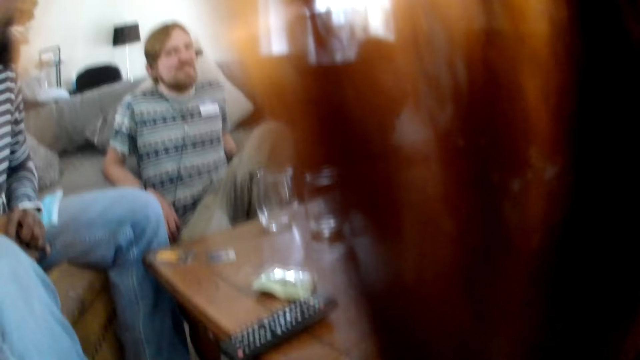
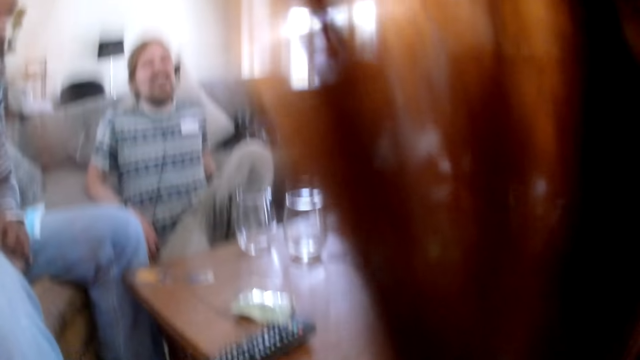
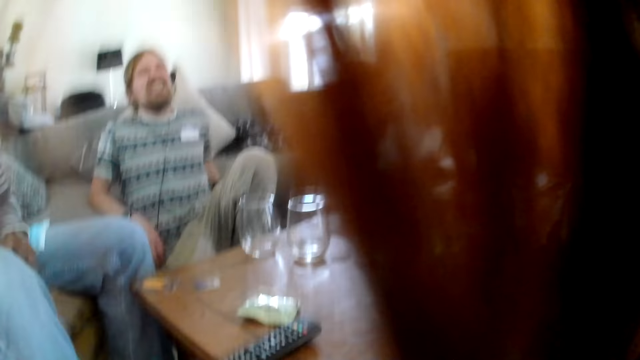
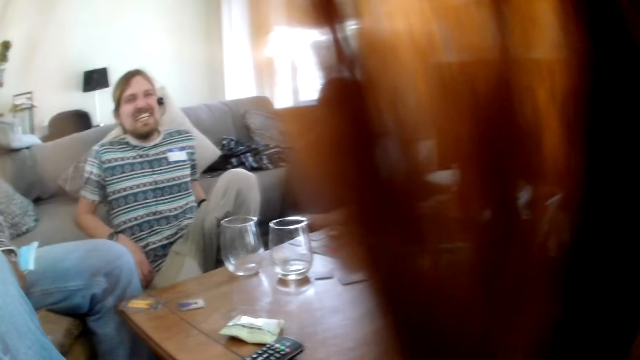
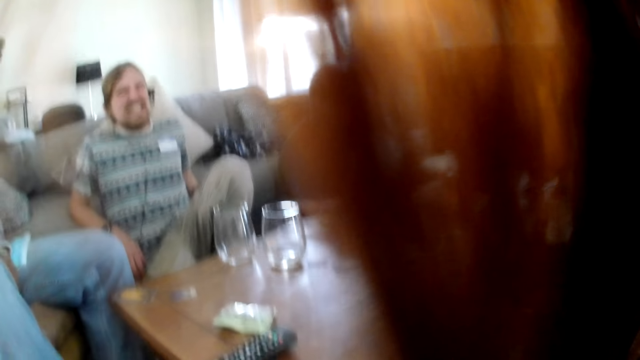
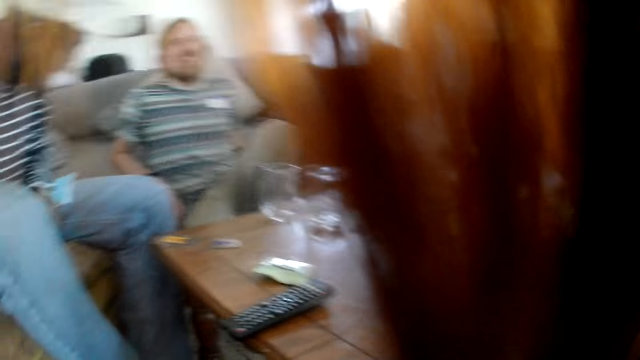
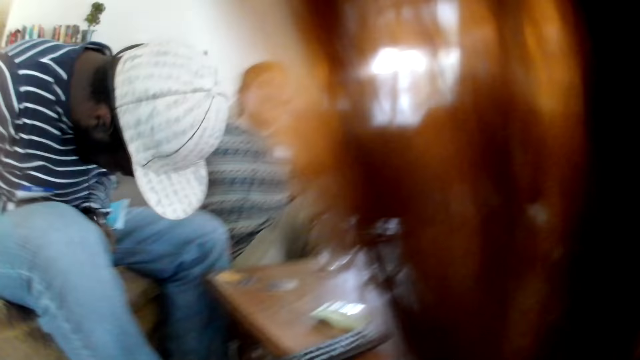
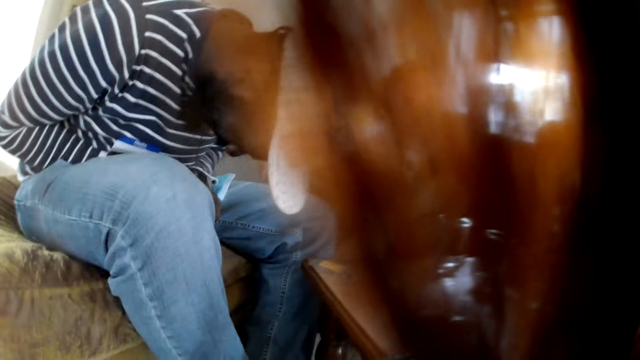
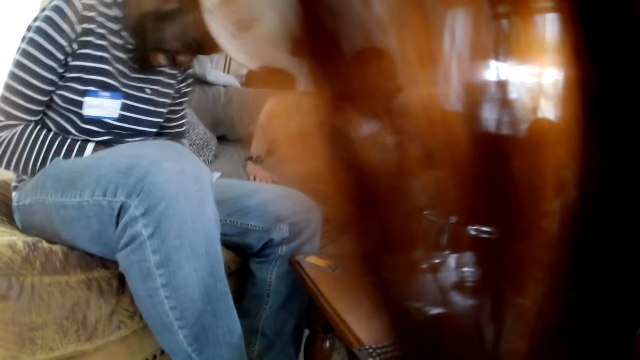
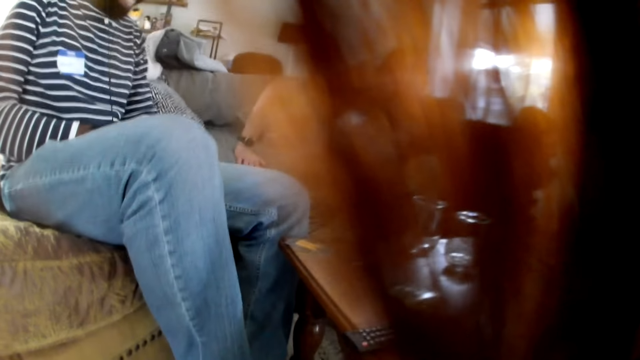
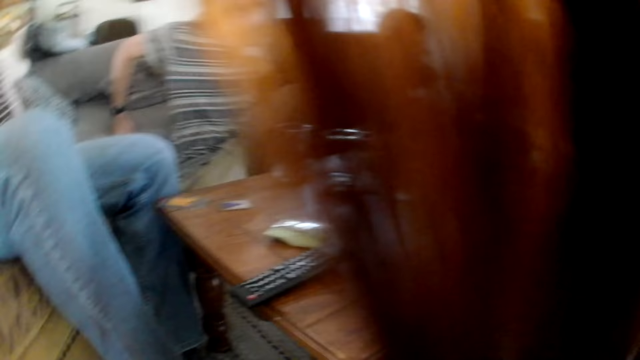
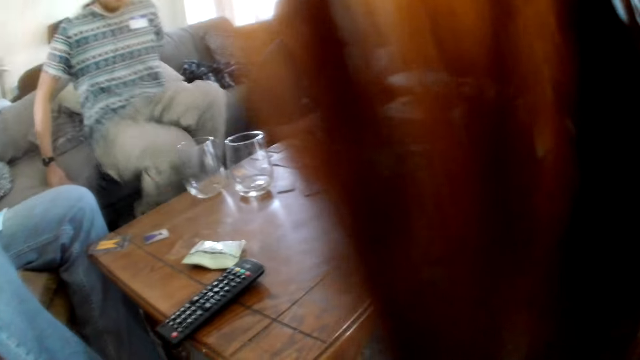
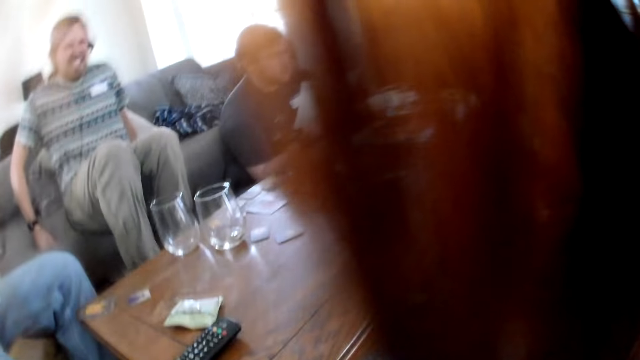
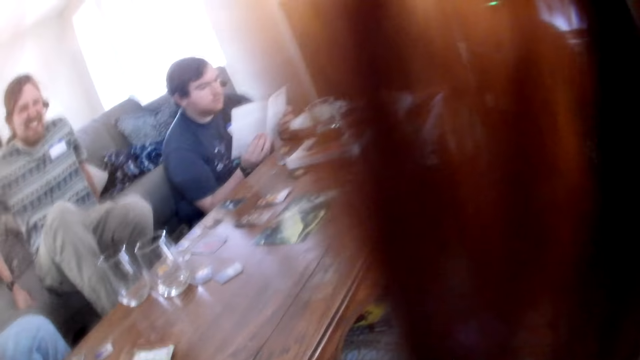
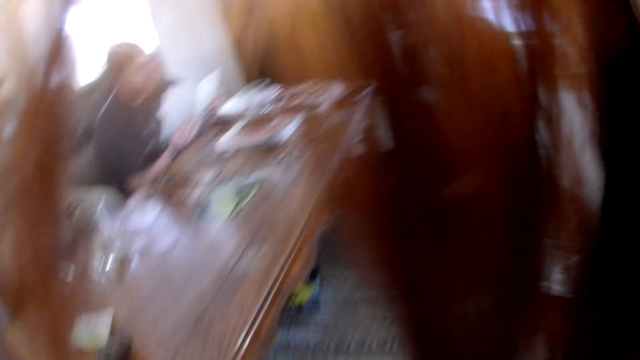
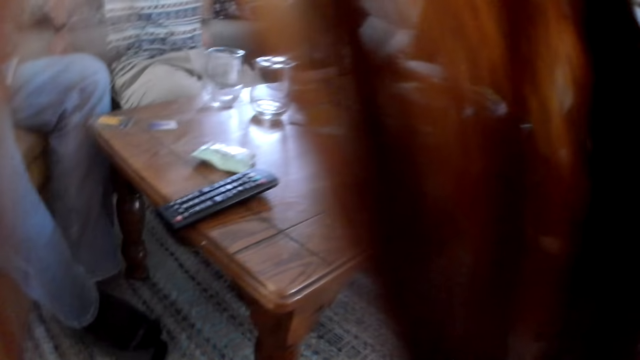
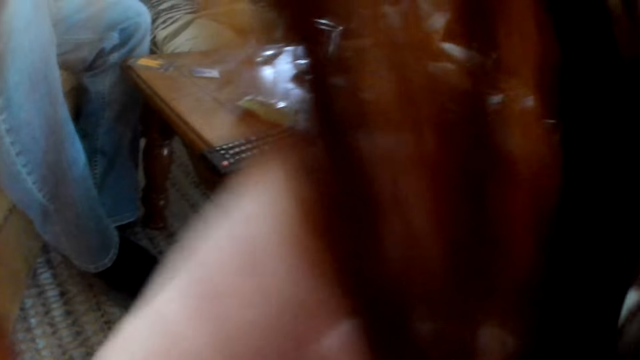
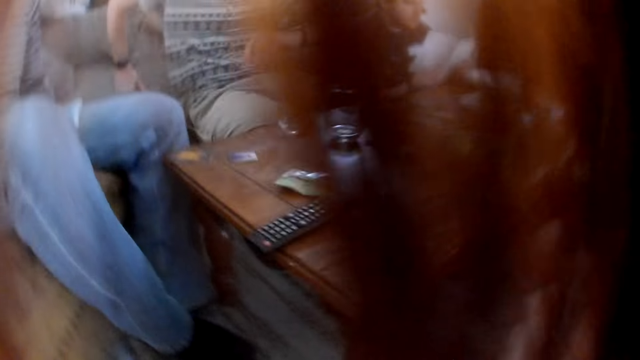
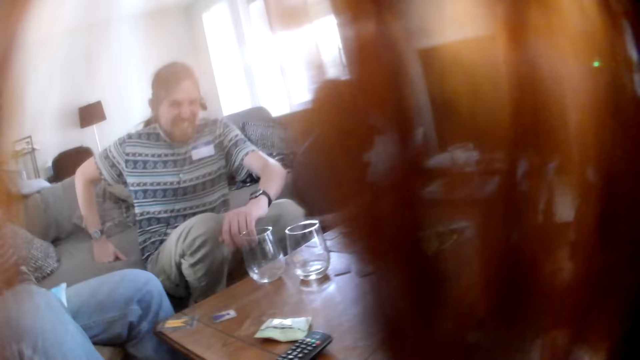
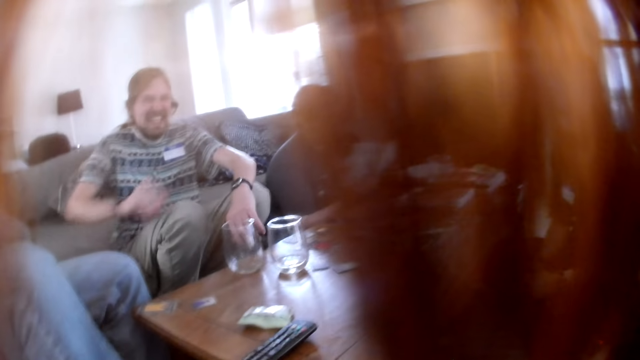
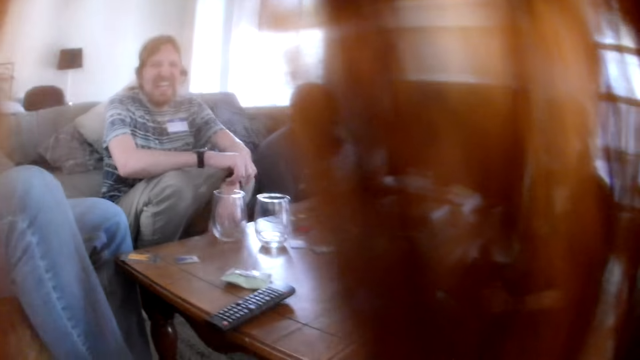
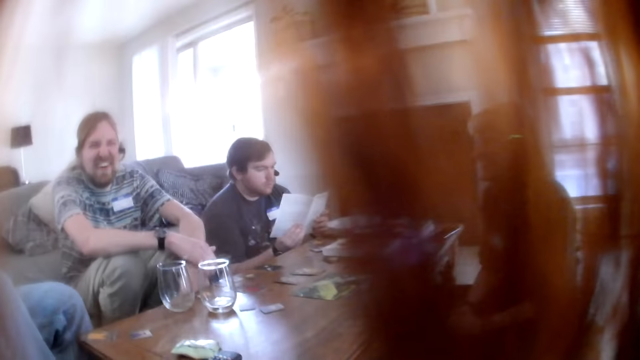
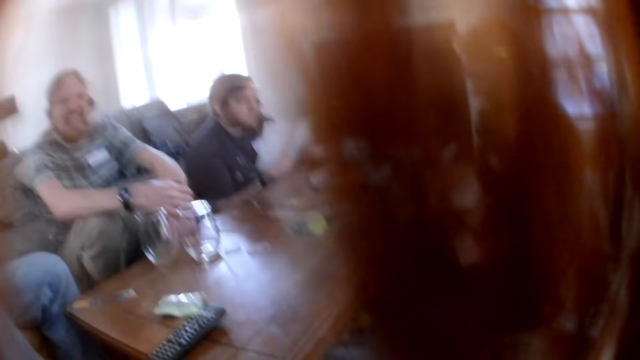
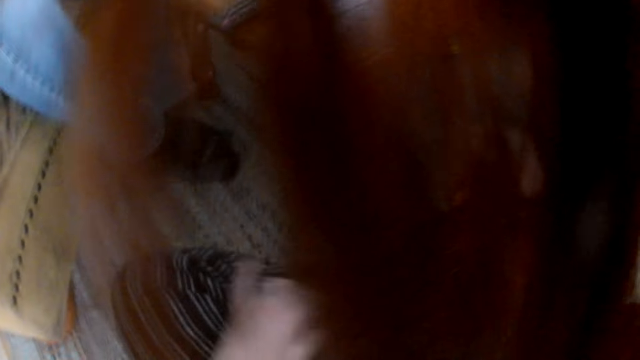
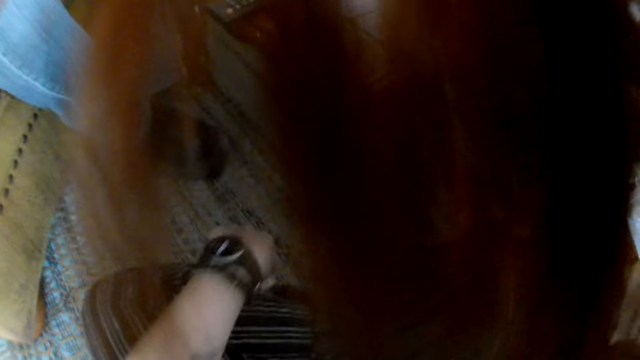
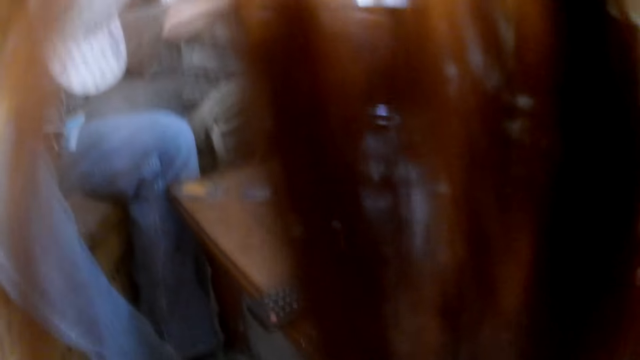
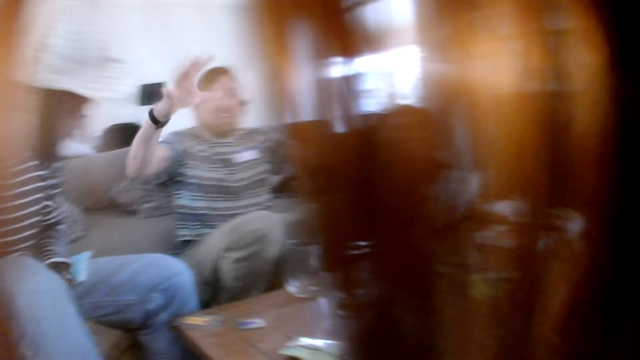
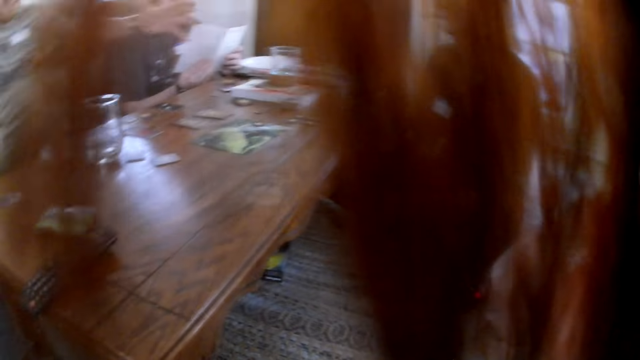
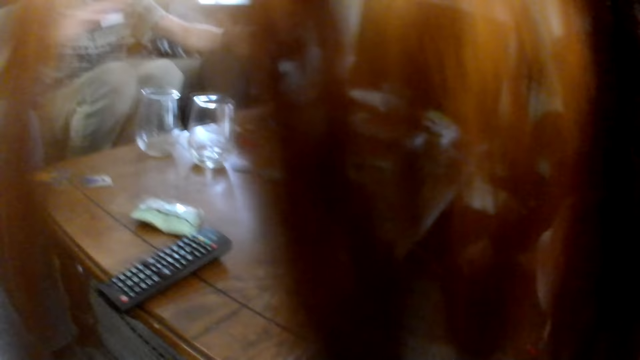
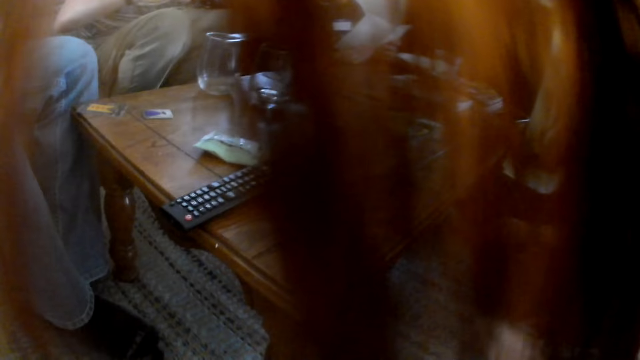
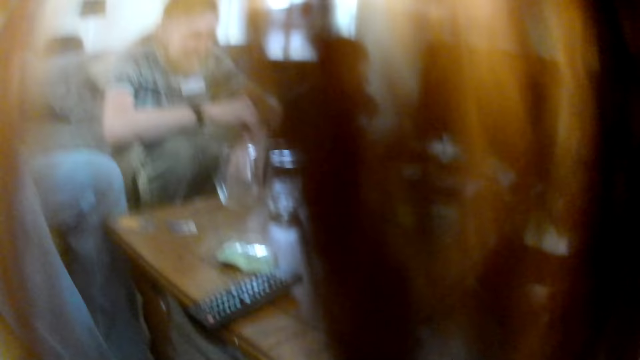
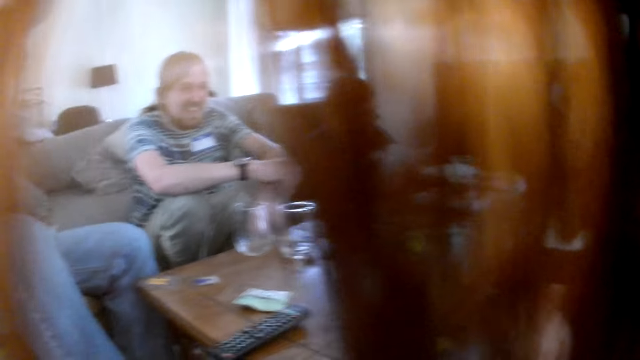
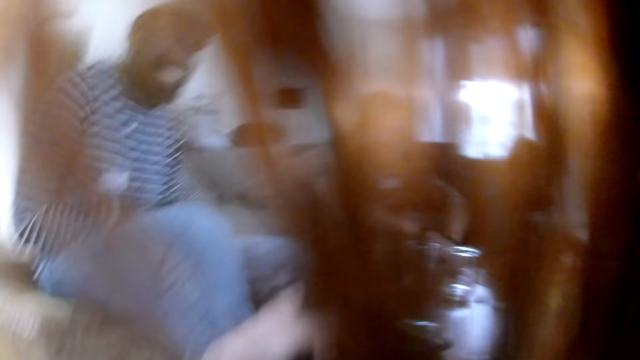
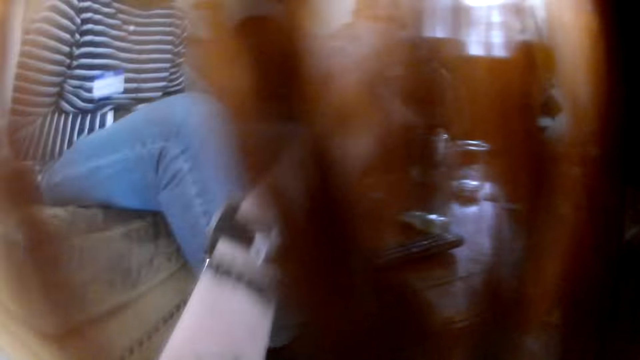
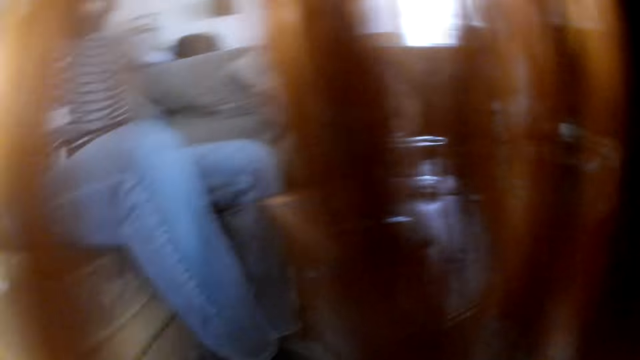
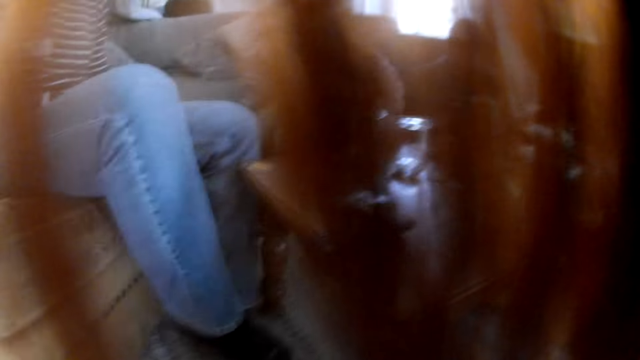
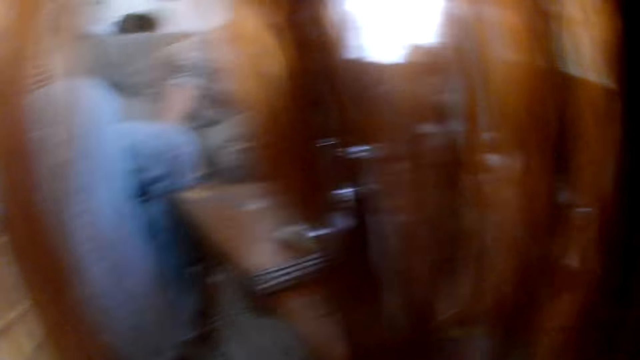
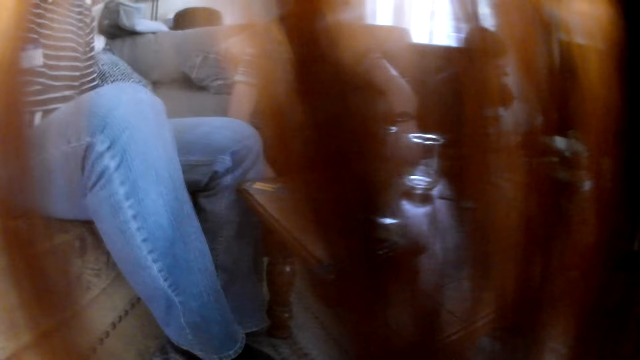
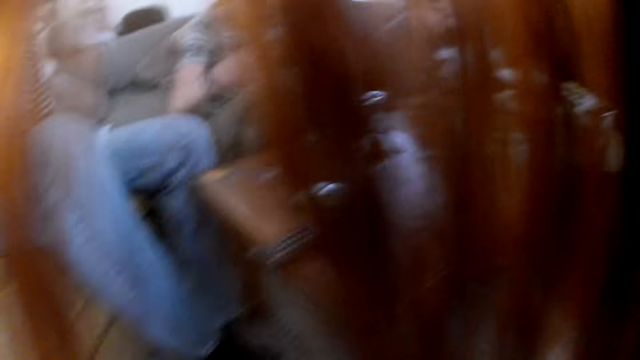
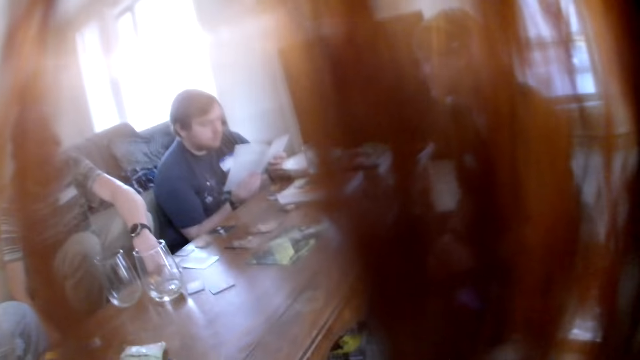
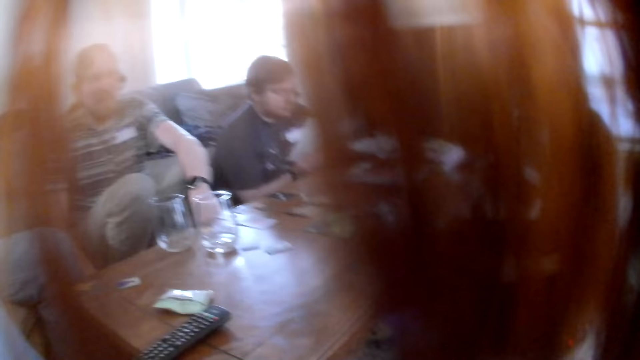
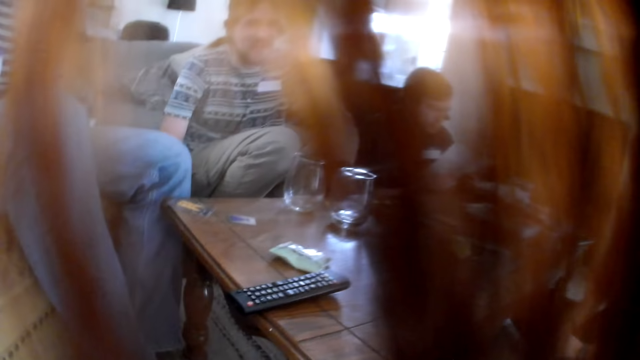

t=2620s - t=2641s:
The man stands up from a floor. The man sits on a couch. The camera wearer looks around. They talk to the man.
